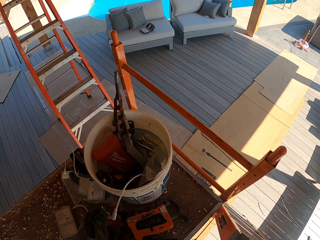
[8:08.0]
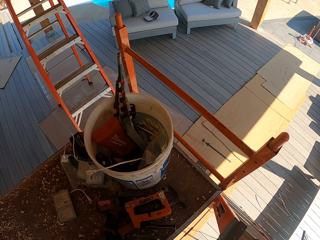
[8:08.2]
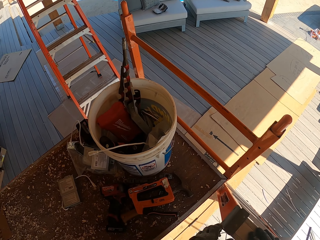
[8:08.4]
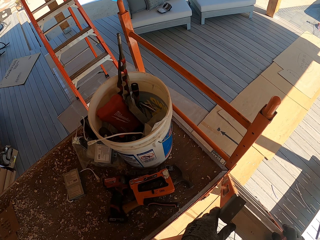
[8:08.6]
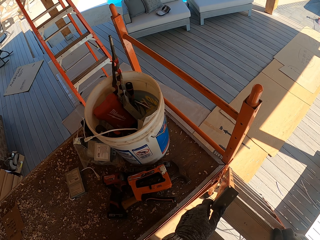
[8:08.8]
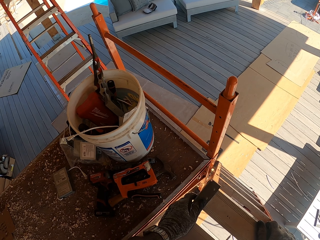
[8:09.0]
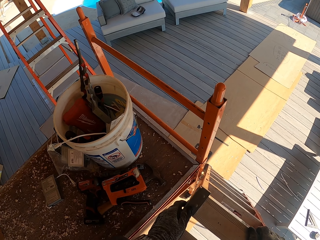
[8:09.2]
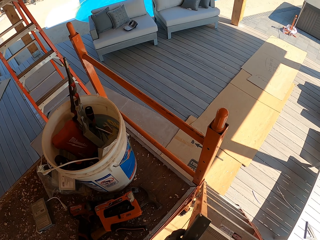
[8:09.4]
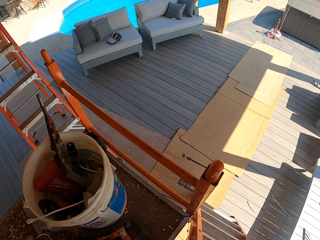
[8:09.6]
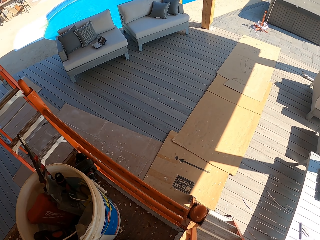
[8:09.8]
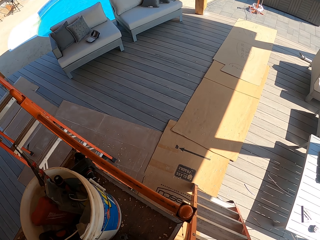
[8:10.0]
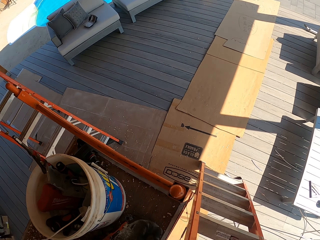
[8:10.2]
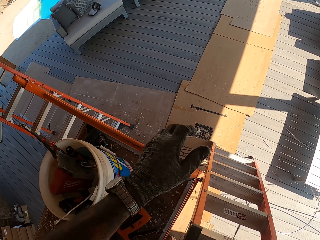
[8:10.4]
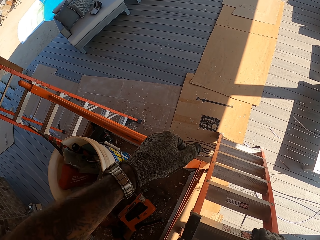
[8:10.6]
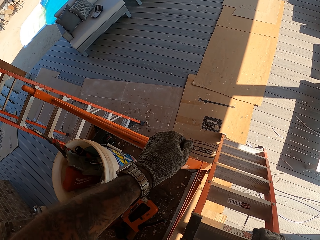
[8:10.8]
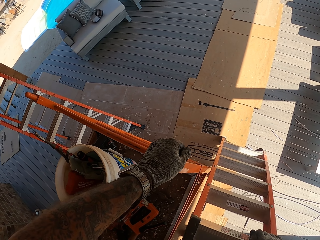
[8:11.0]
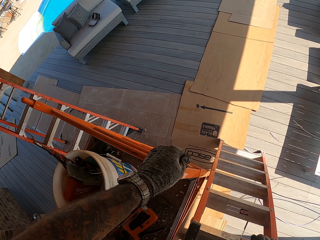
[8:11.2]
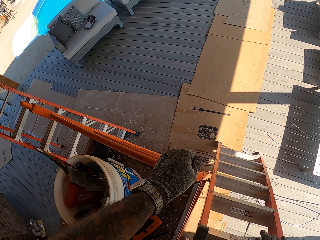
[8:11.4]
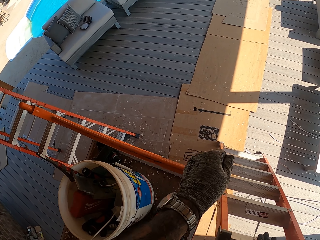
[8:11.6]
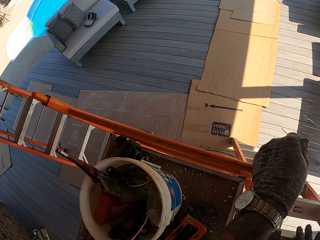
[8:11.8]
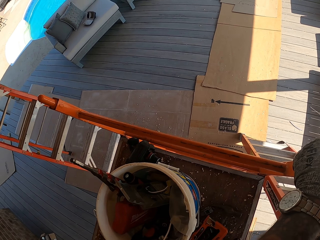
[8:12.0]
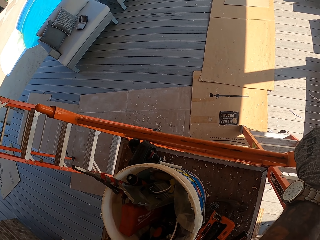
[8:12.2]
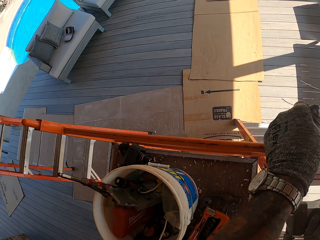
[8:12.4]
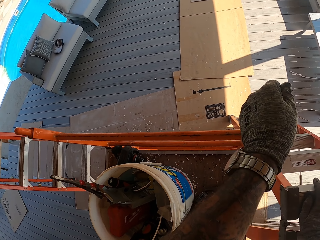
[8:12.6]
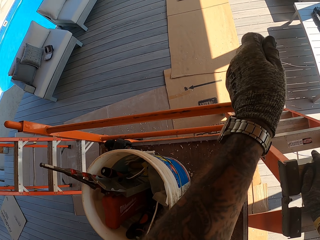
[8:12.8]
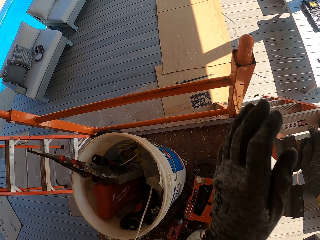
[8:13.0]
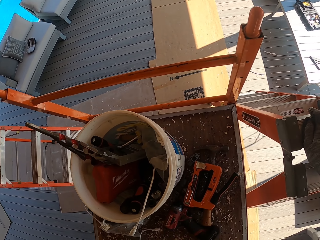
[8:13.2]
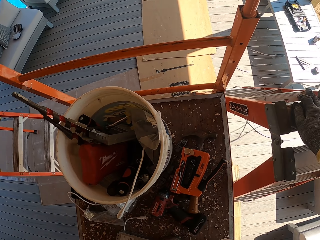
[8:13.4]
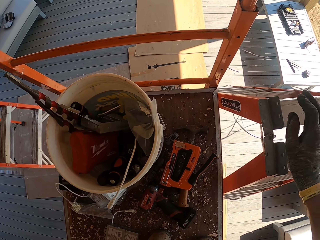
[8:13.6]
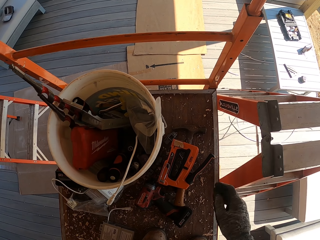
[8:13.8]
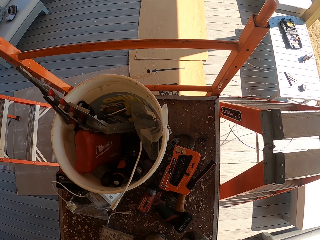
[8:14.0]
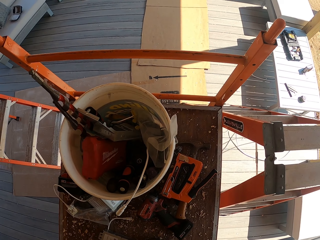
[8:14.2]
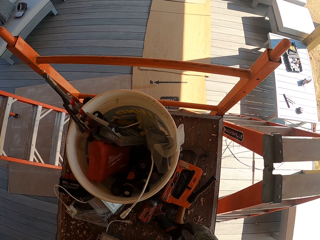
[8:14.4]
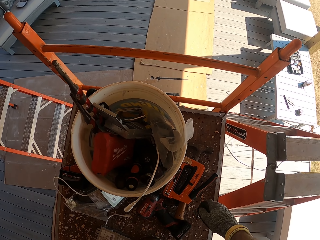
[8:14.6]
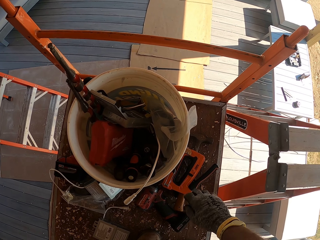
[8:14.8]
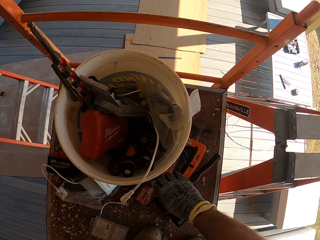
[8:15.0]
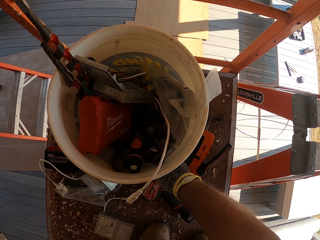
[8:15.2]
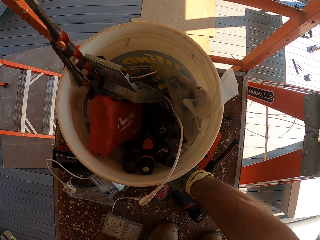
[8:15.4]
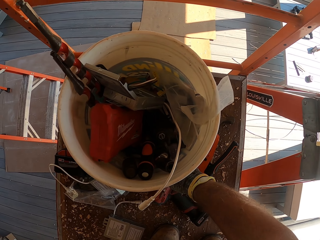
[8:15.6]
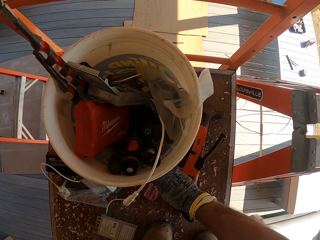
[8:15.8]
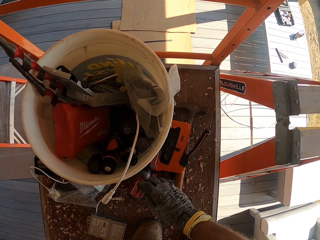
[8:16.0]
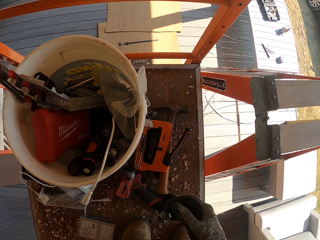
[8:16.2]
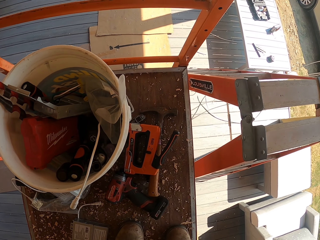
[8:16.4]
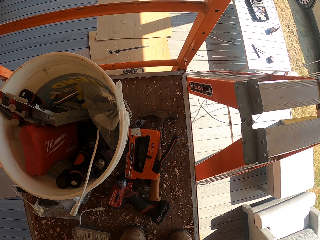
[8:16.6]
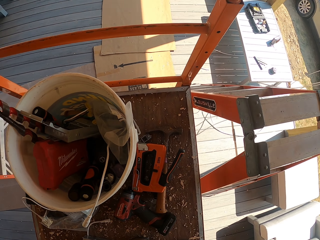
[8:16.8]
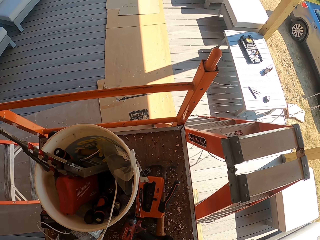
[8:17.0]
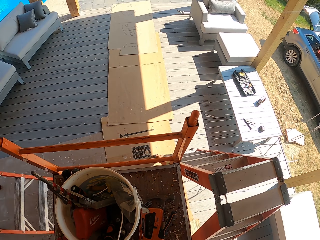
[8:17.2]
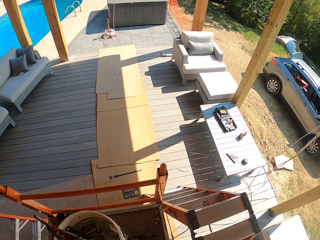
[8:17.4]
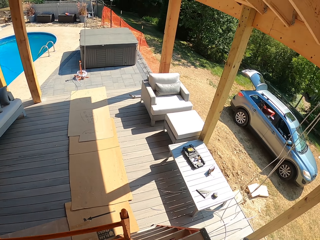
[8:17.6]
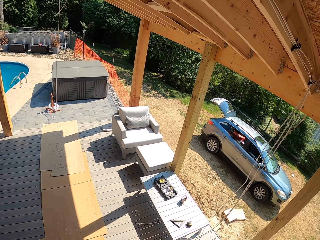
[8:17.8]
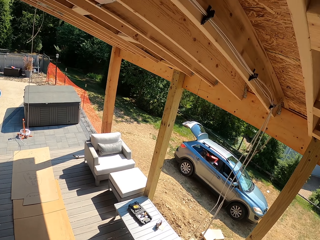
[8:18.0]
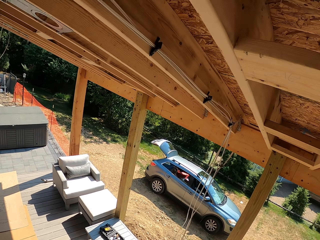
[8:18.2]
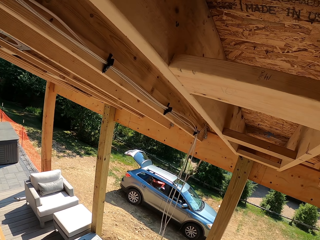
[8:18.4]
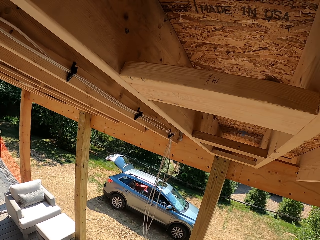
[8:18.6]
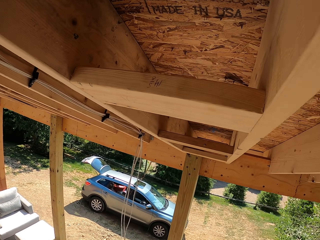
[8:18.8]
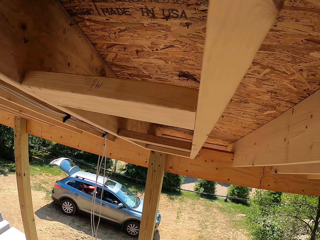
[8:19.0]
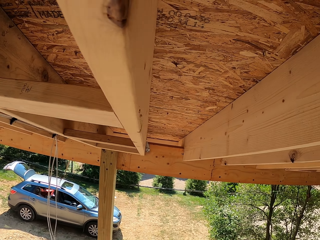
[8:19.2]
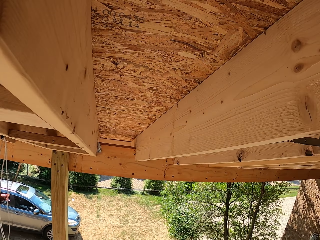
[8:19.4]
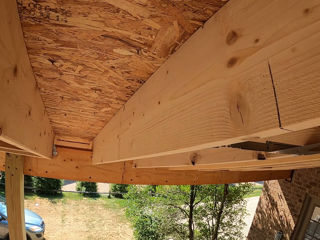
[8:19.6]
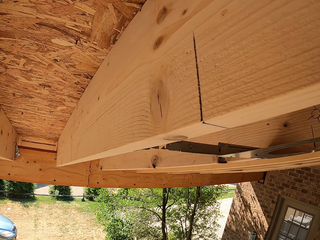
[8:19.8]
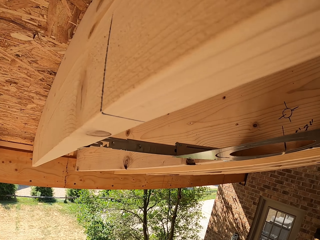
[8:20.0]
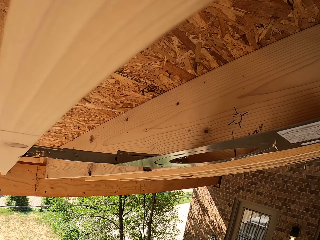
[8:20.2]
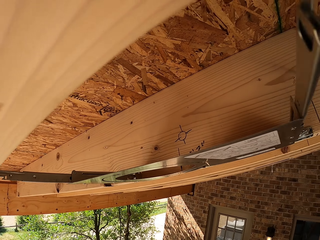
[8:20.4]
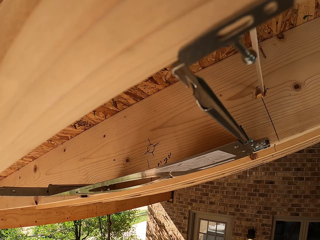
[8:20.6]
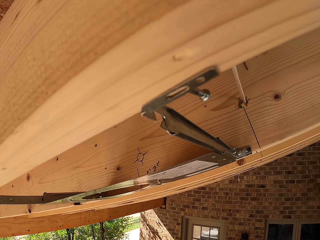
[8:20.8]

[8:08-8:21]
The camera wearer climbs up the ladder. They look around. They pick the pliers. They look around.

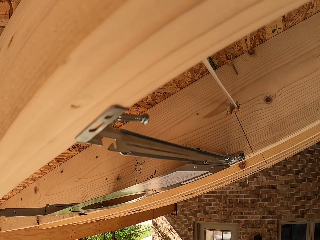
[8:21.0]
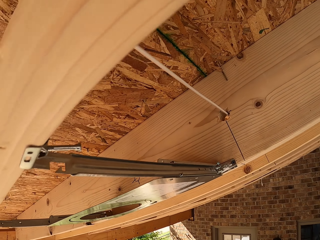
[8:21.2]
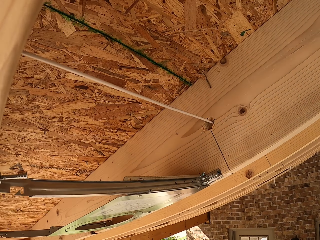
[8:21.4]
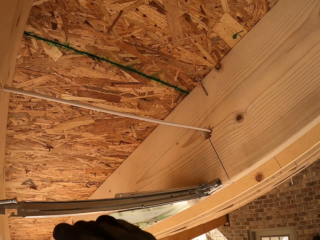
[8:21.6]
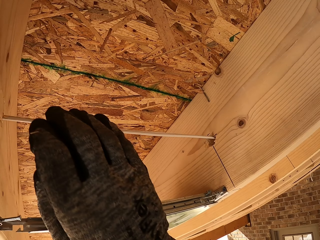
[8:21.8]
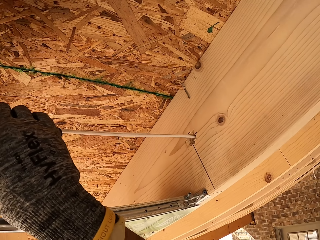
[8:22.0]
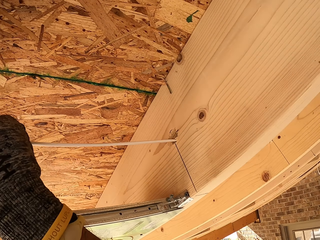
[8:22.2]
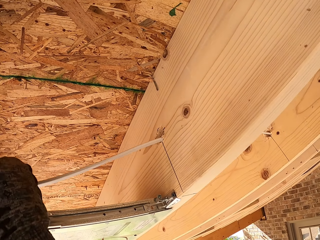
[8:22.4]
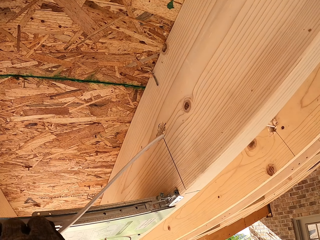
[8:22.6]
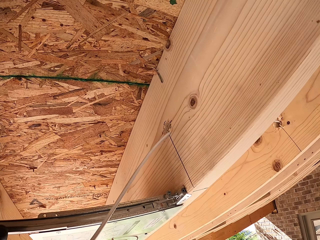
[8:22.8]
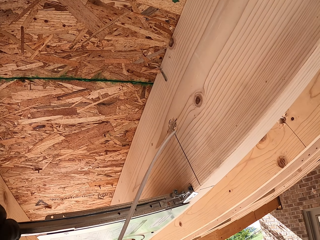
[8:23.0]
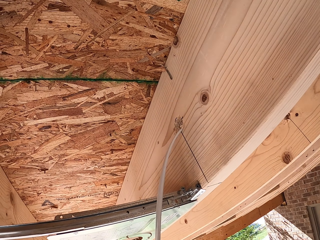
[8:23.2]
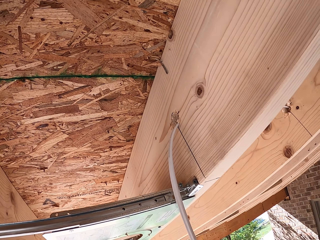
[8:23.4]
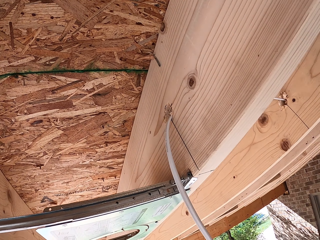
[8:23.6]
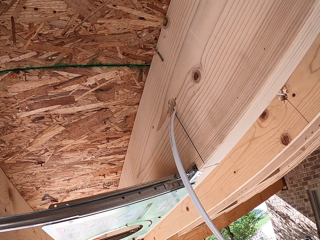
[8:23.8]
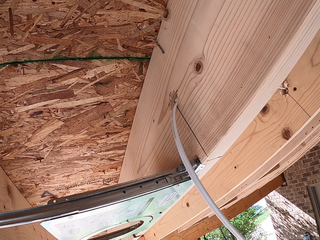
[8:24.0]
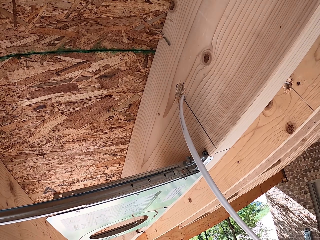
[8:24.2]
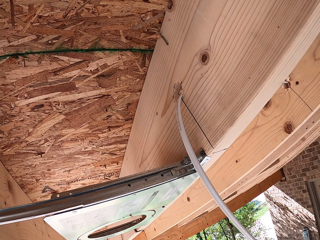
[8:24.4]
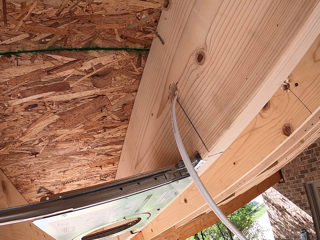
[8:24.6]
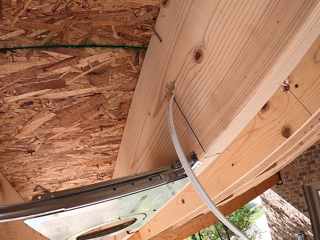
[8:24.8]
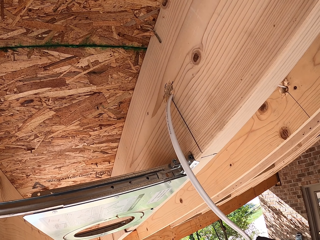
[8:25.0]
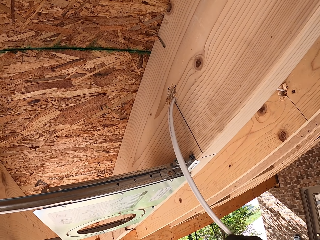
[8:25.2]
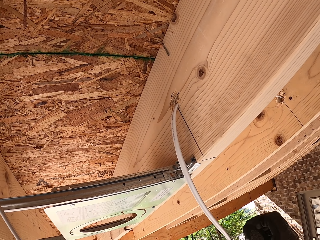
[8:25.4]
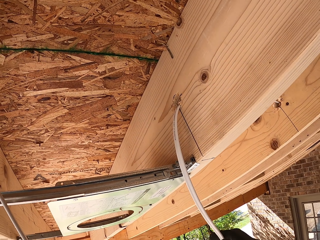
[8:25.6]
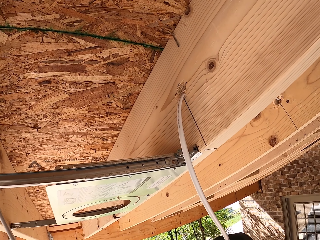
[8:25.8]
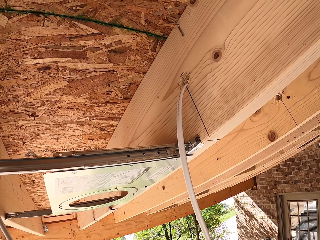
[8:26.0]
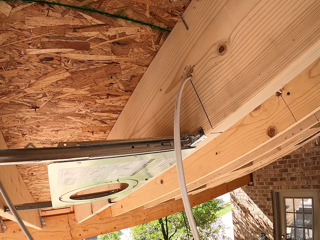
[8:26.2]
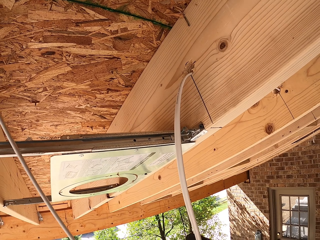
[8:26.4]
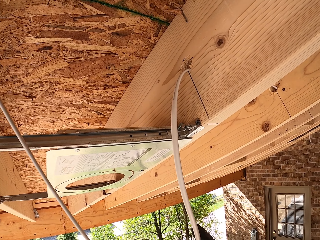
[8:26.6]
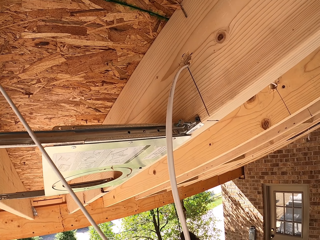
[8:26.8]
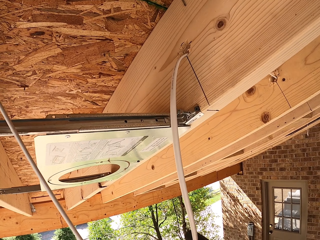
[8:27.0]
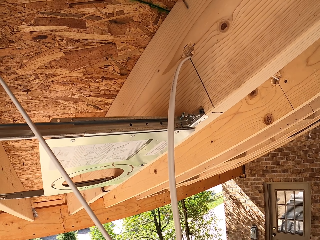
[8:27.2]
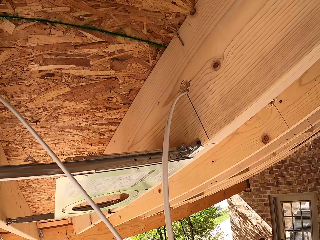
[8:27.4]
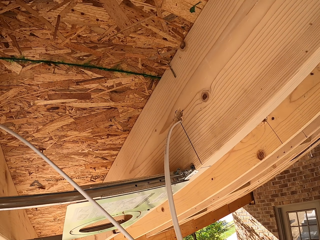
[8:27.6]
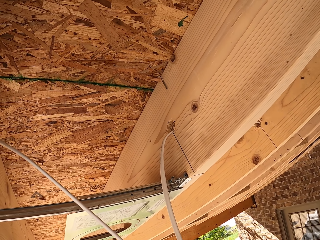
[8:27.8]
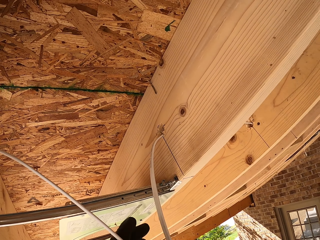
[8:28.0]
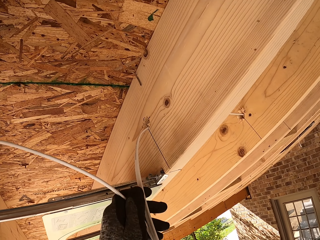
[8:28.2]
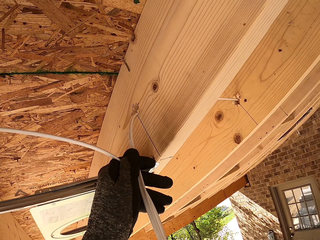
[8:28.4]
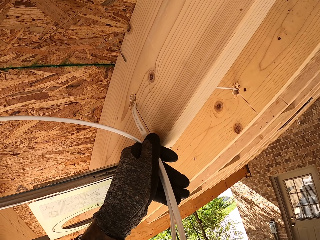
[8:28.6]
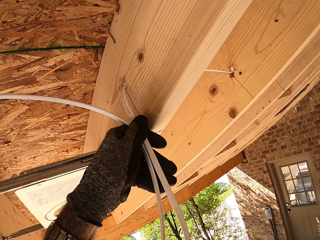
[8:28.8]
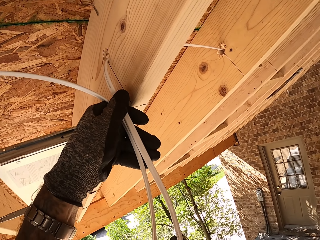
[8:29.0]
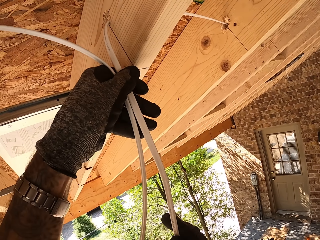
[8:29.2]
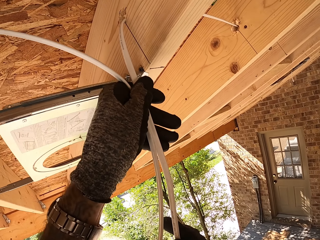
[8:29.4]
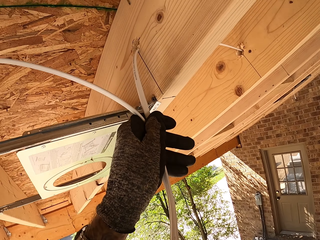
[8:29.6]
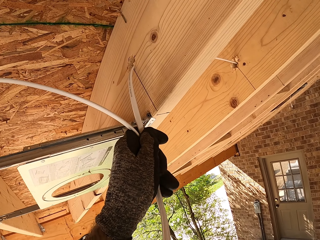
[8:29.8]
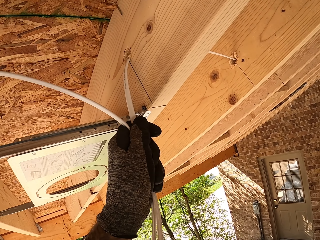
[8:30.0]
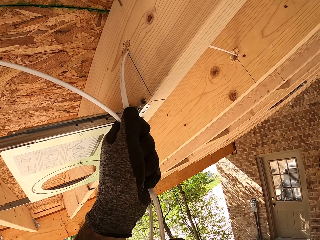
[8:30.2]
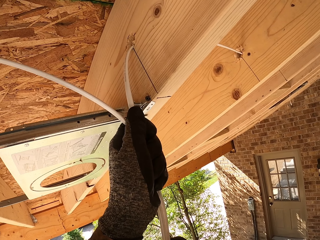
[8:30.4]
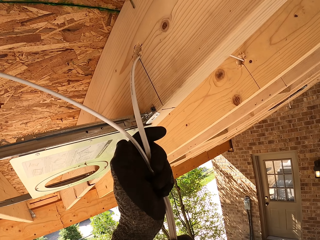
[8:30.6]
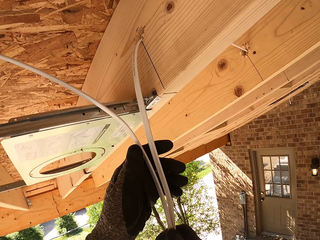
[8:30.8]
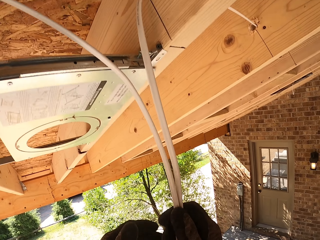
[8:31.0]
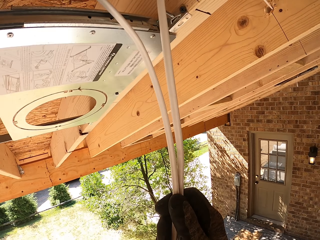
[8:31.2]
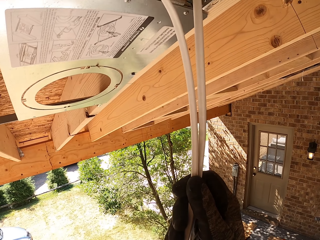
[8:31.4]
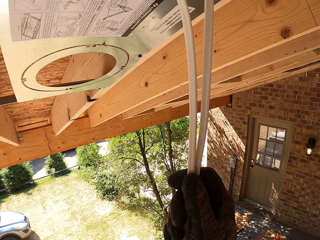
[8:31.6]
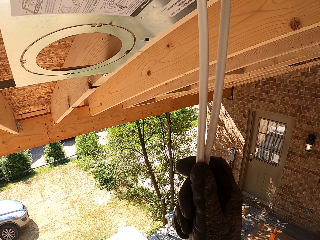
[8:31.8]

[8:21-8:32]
The camera wearer pulls a cable.
